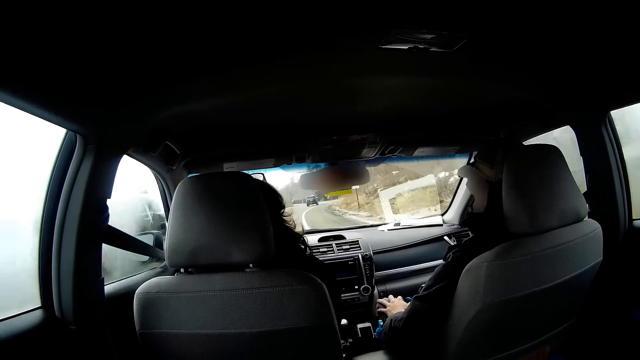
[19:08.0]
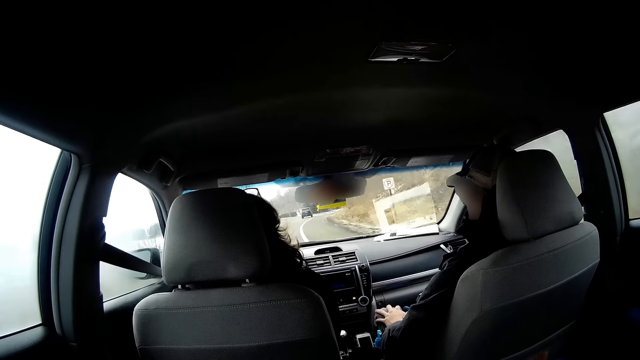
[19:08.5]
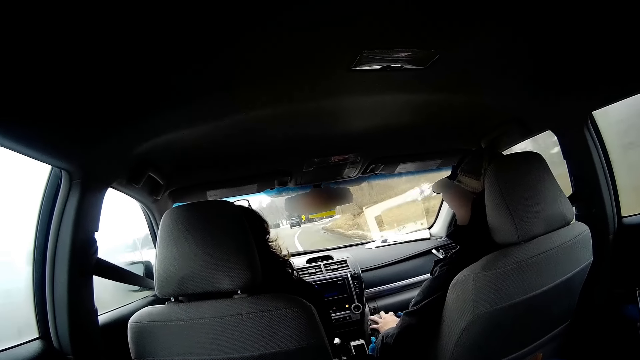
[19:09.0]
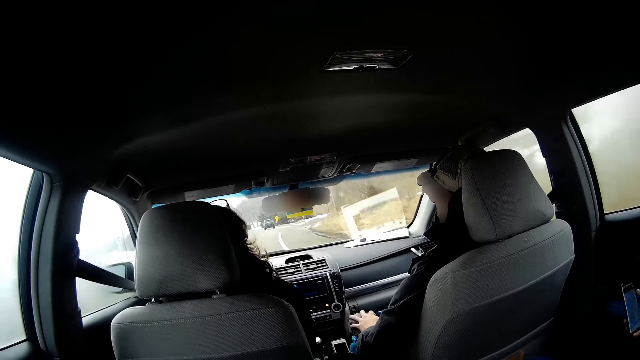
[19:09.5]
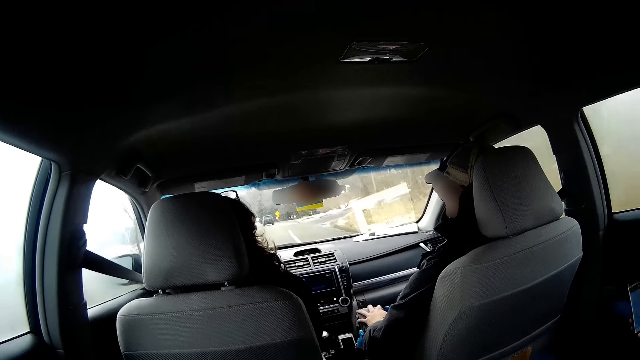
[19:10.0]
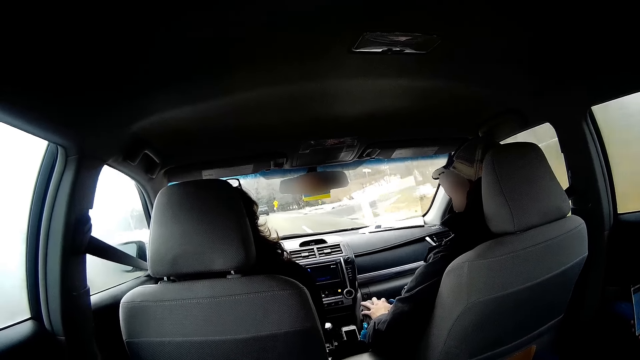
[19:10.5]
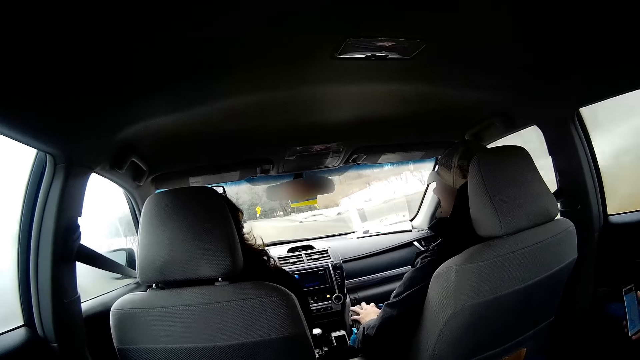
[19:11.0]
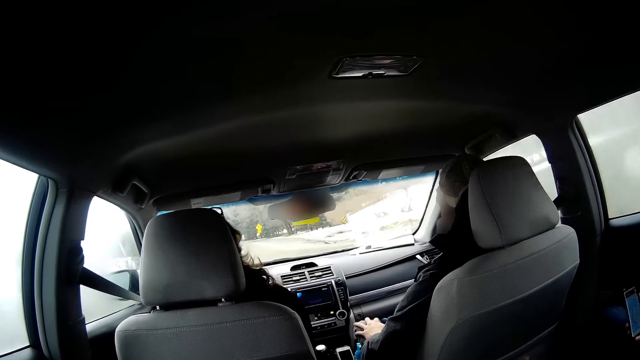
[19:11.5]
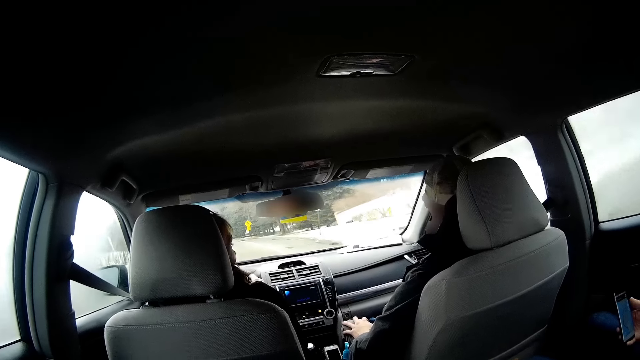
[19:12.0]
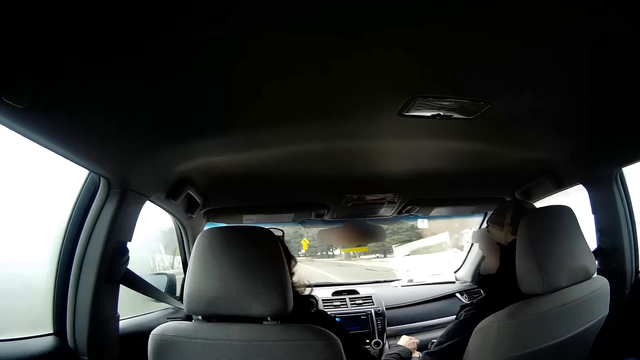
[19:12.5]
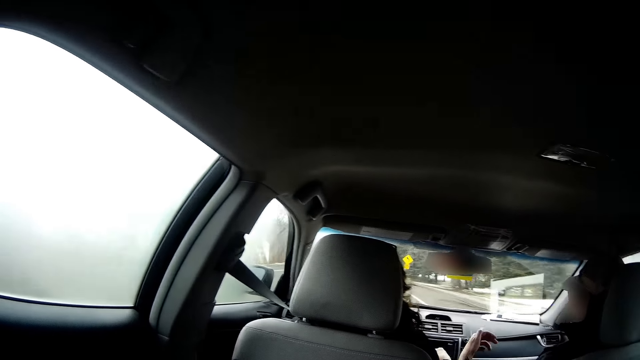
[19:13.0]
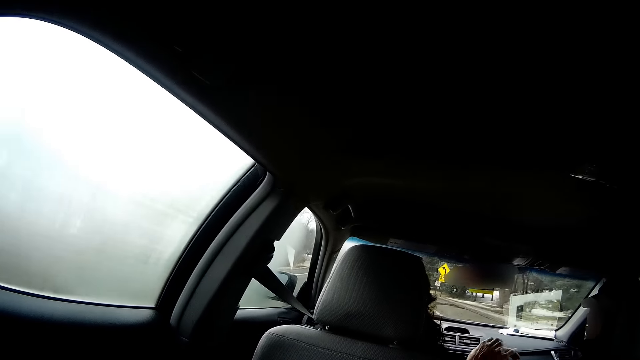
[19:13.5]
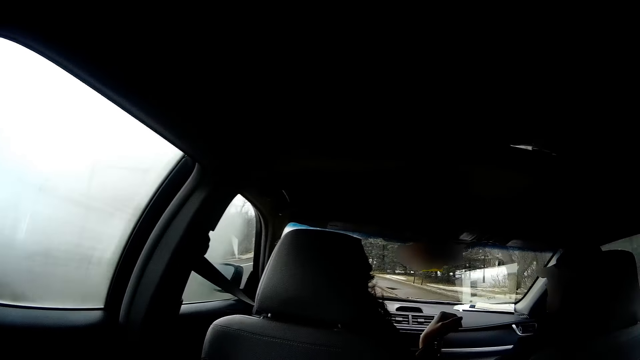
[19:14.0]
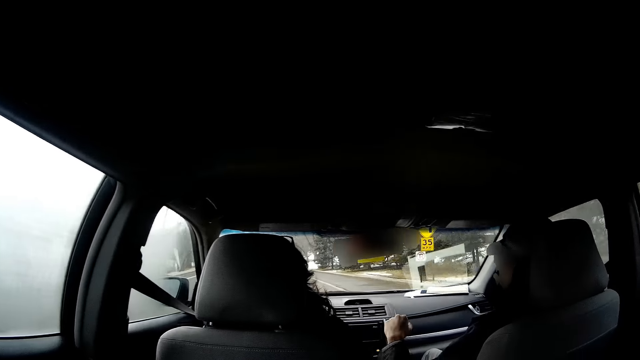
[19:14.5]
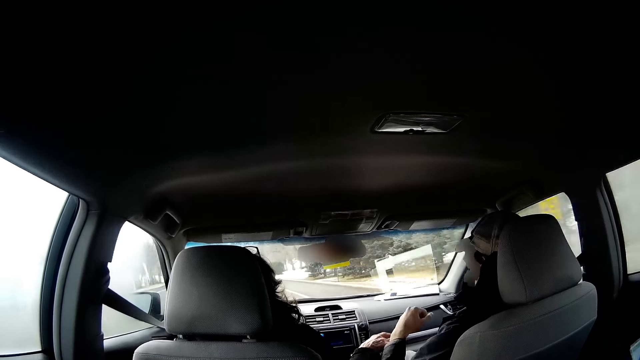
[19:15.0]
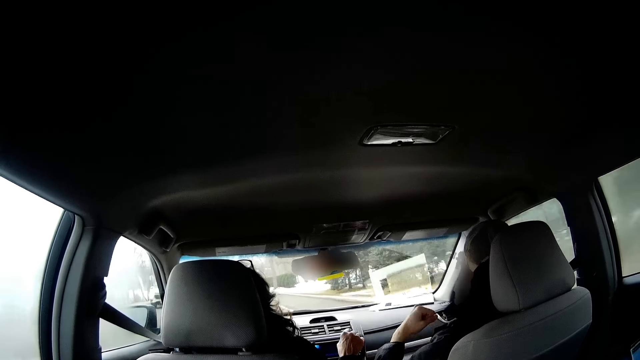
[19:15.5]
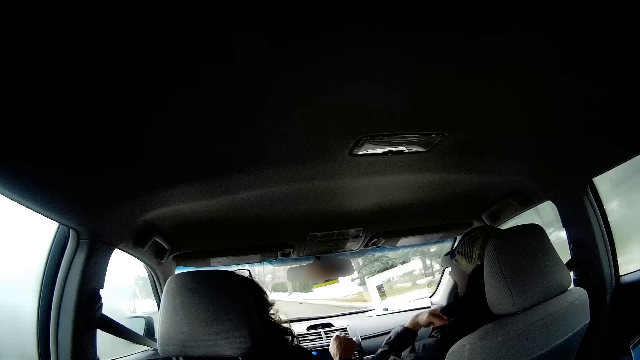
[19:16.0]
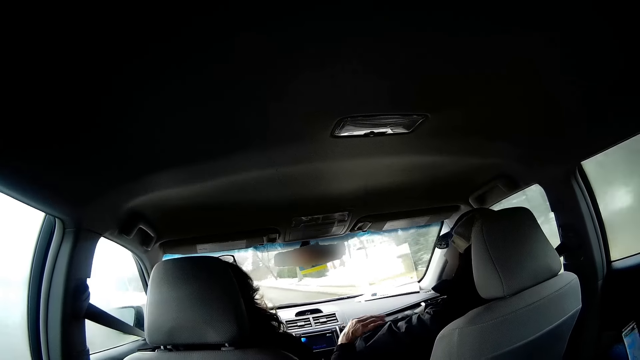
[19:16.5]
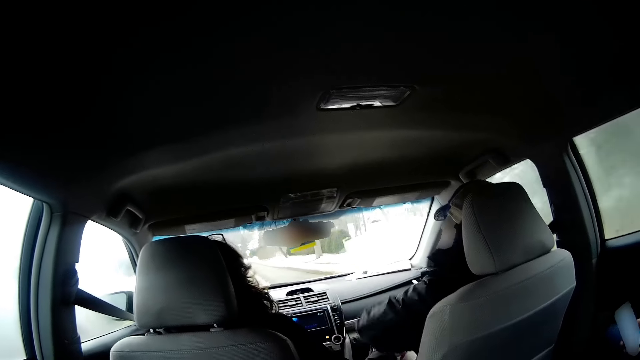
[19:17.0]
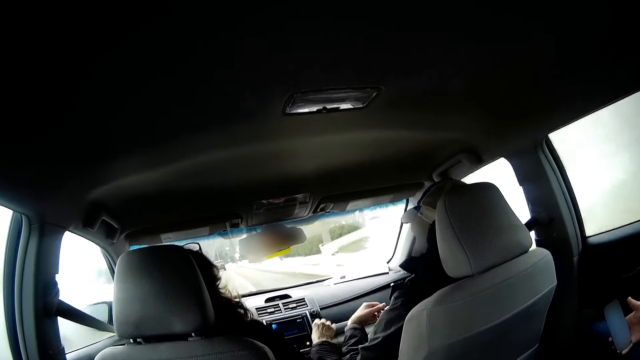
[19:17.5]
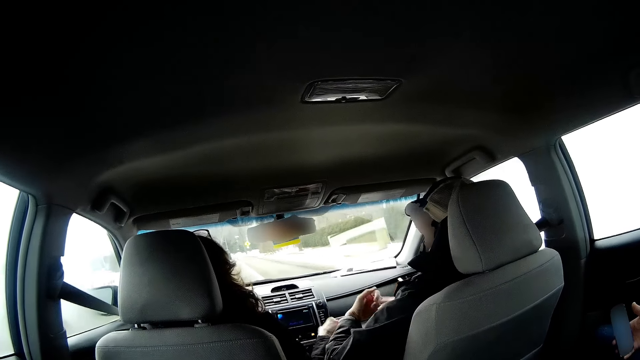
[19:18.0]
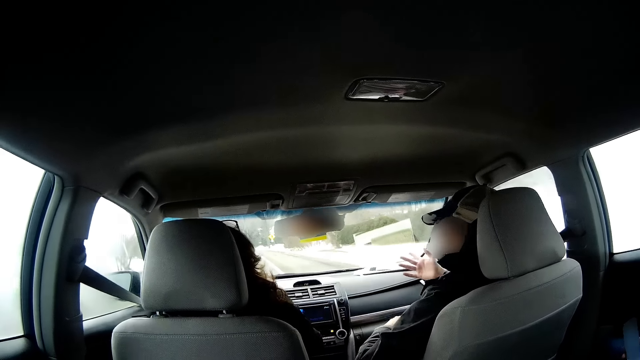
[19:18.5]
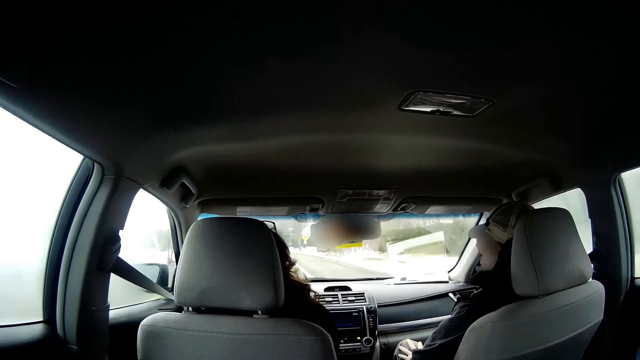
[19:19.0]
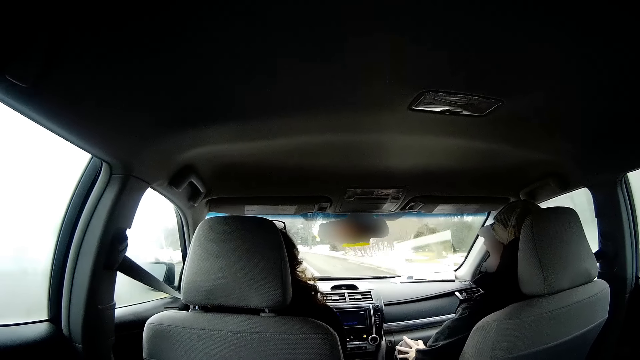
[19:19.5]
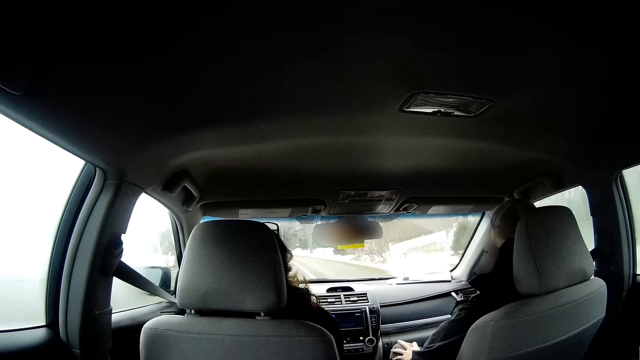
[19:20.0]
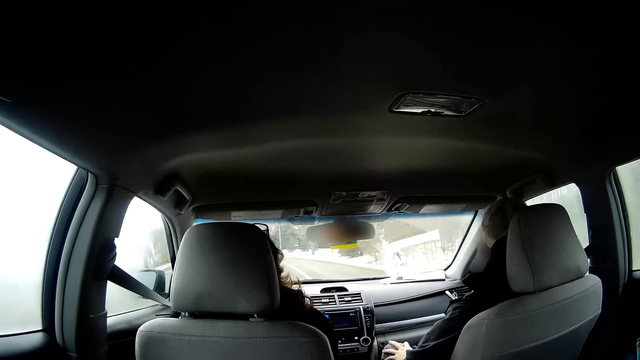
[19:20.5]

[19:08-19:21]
A person drives the car and plays with another person. The other person talks to the first person.

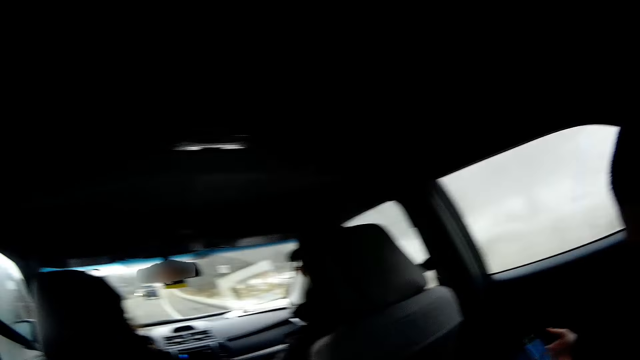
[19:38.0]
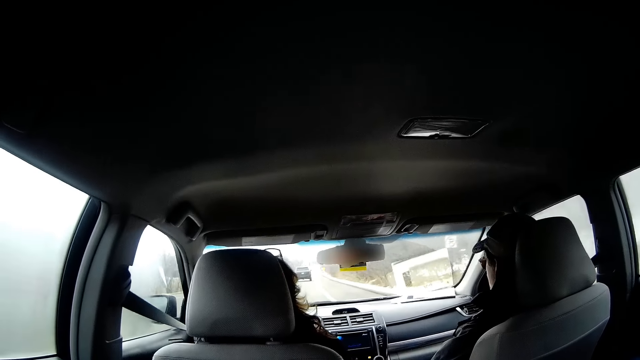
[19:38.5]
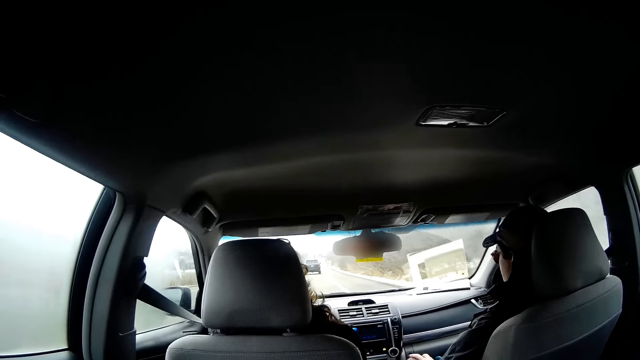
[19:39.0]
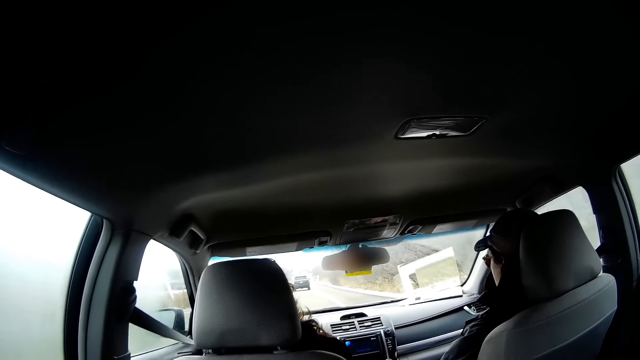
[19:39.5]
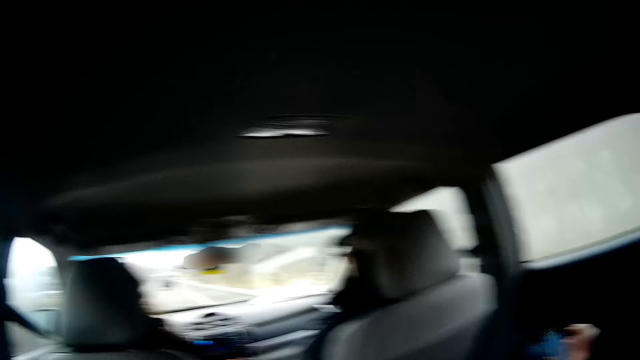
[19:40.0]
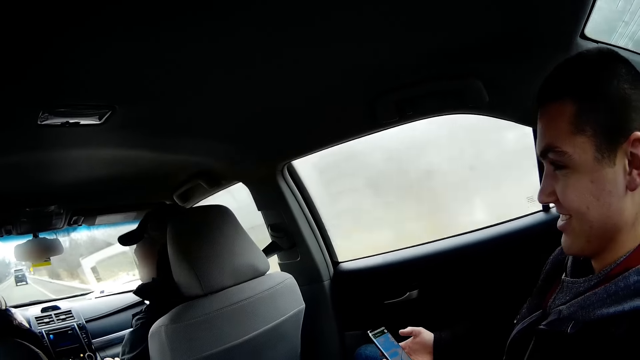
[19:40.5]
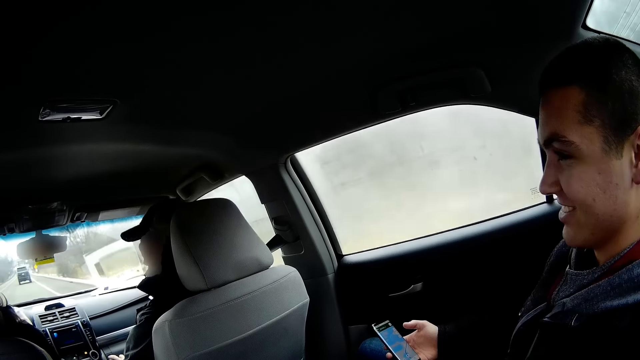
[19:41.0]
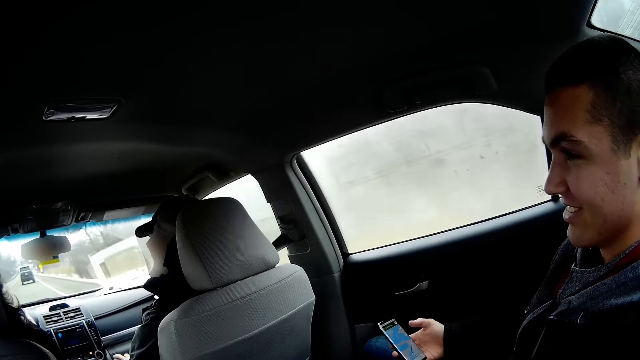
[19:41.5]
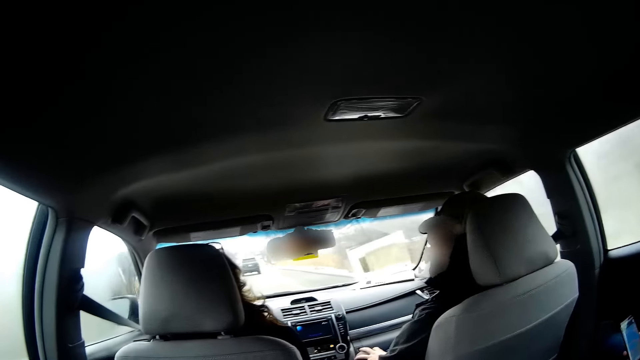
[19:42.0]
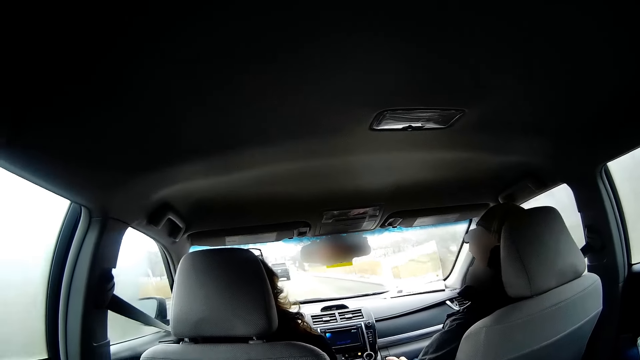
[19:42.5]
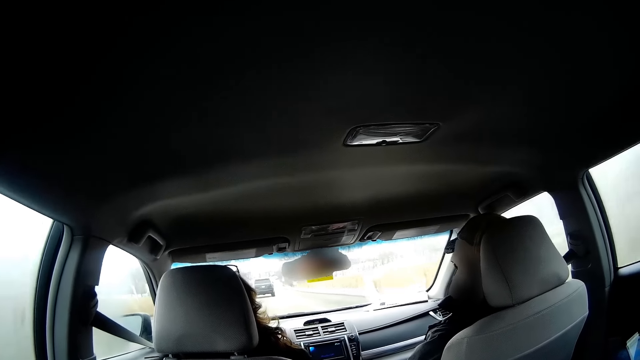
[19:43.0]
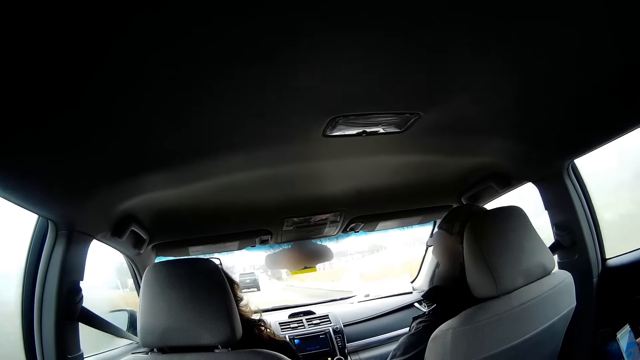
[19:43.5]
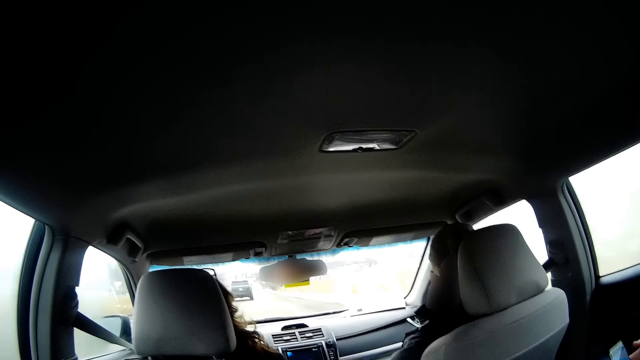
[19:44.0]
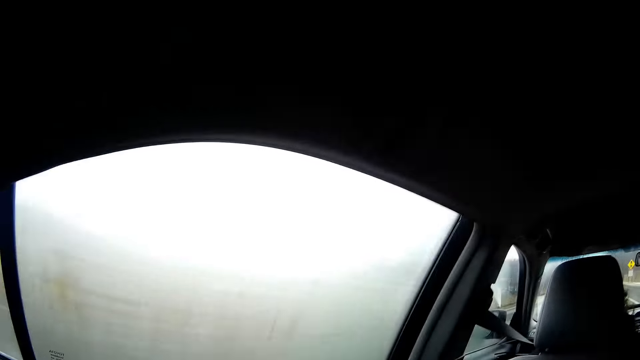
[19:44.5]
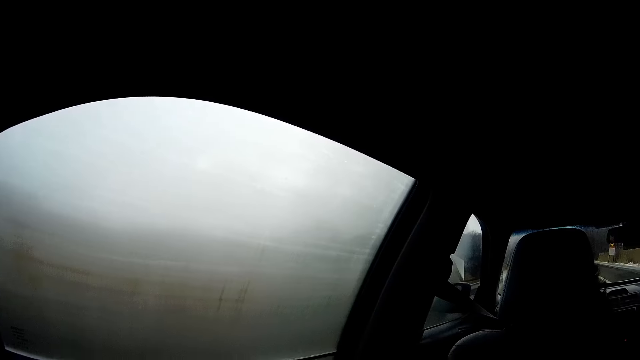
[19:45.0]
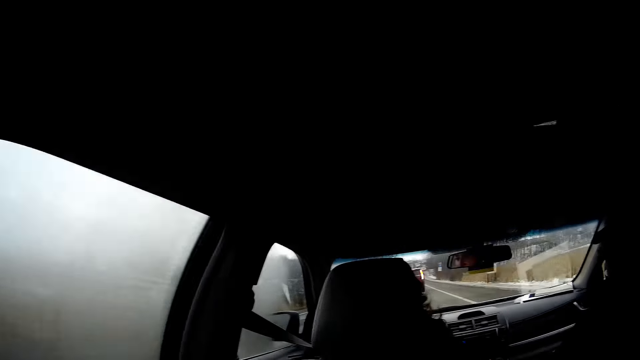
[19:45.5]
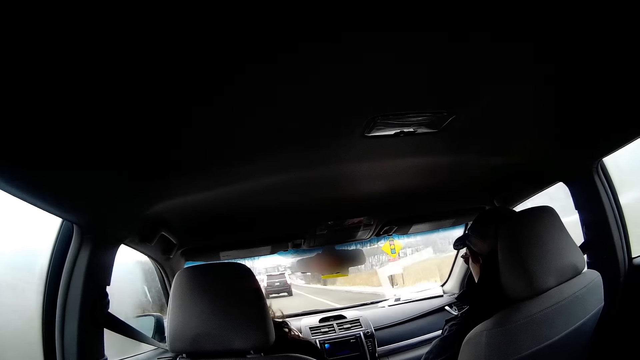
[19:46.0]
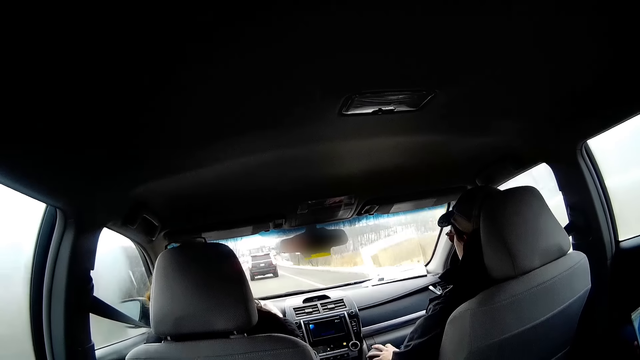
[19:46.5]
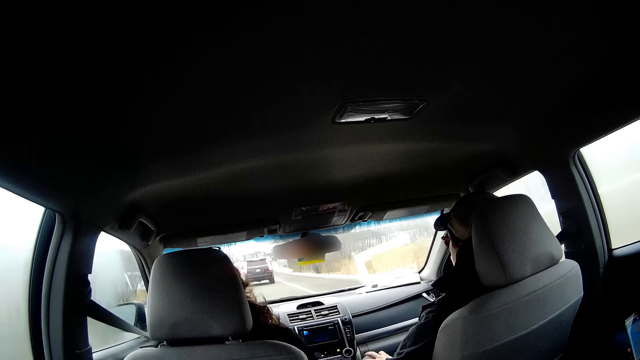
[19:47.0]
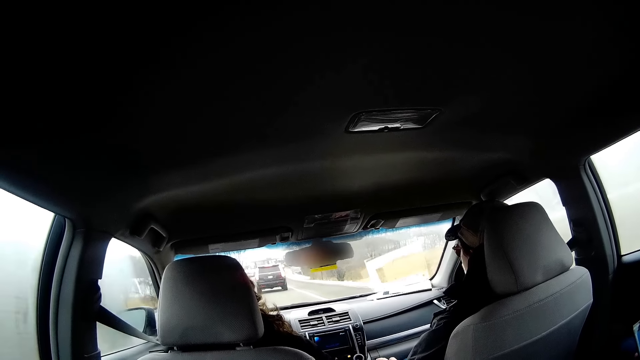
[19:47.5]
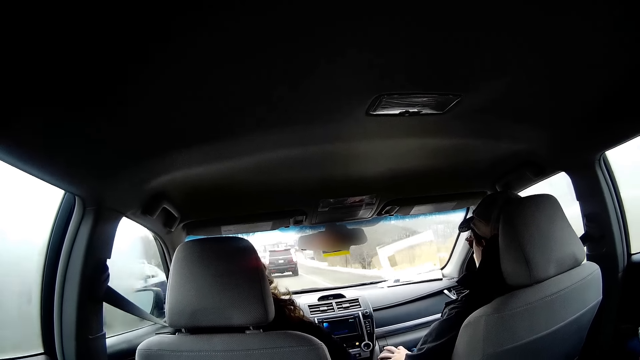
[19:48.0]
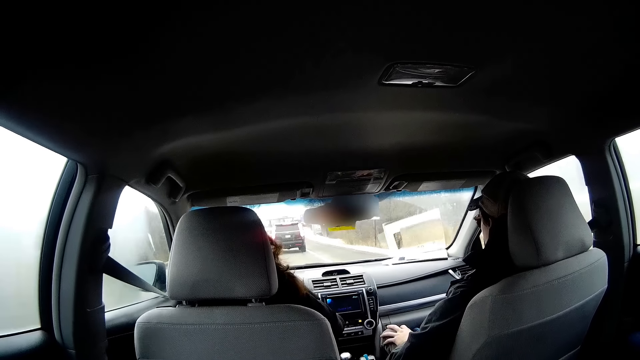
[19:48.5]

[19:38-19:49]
A person laughs. Another person drives the car. The first person scrolls the phone. A third person talks to the second person. The camera wearer looks through the window. The second person drives the car.
